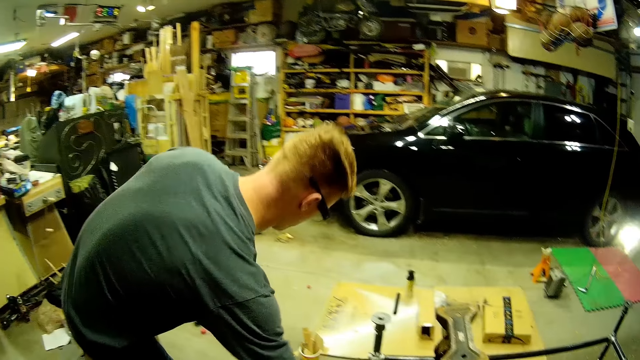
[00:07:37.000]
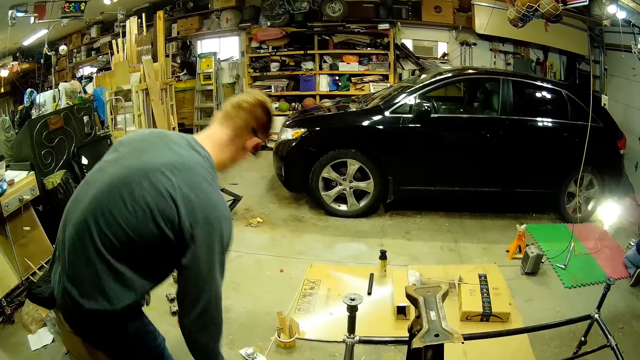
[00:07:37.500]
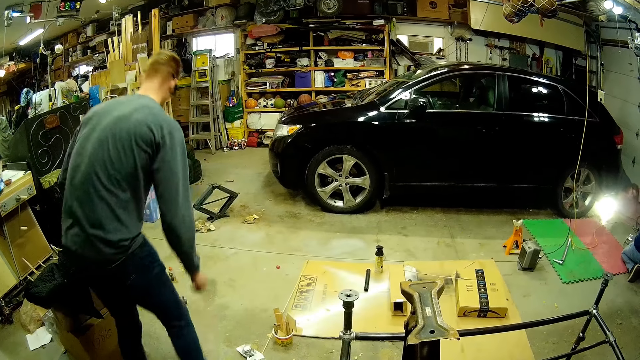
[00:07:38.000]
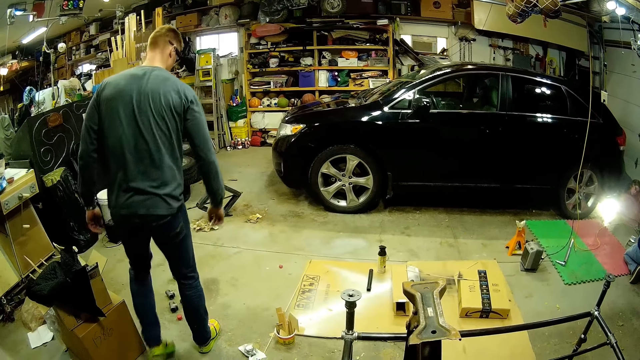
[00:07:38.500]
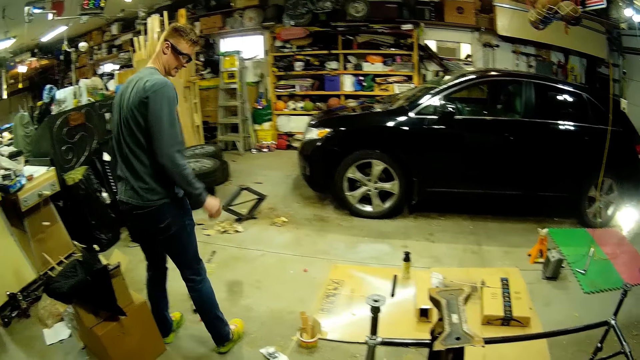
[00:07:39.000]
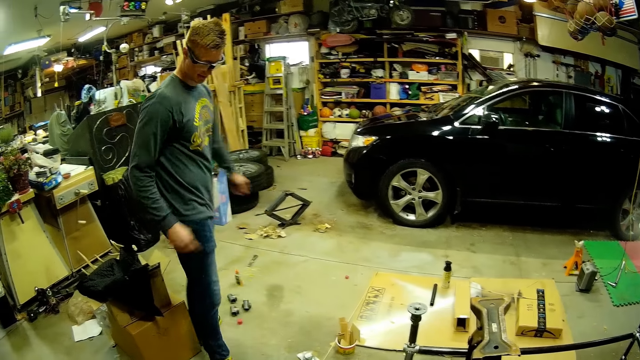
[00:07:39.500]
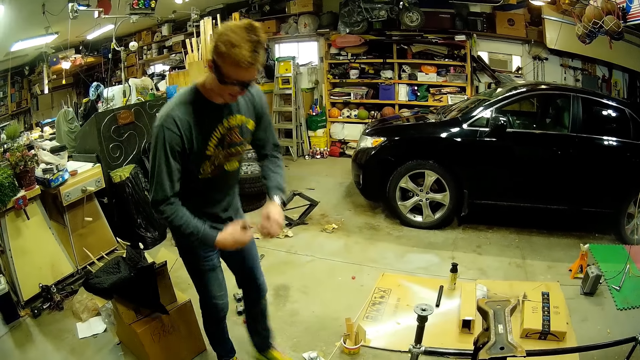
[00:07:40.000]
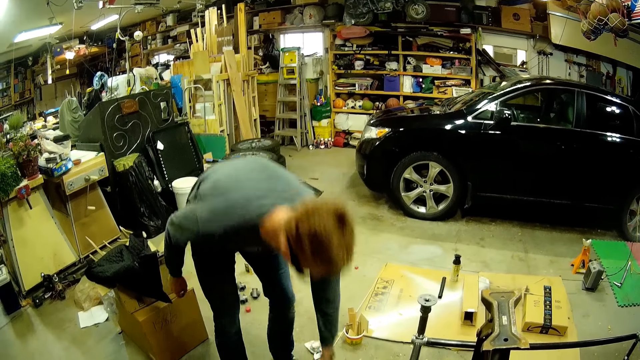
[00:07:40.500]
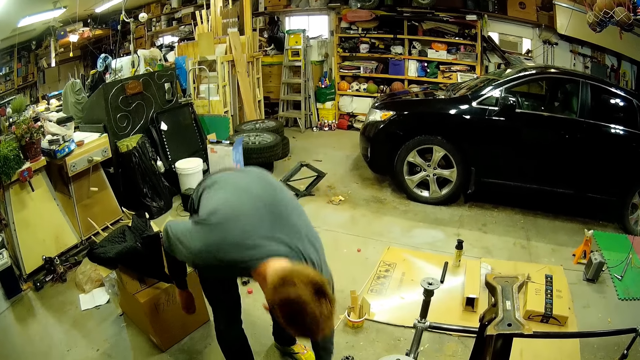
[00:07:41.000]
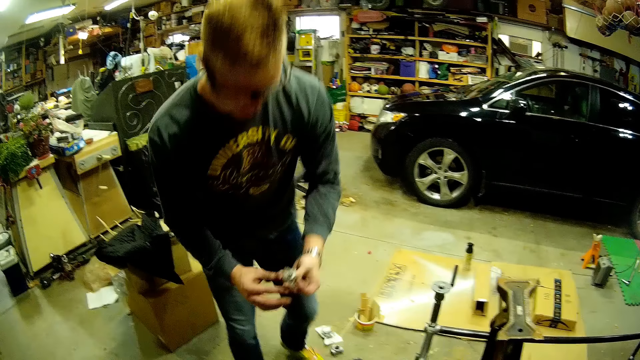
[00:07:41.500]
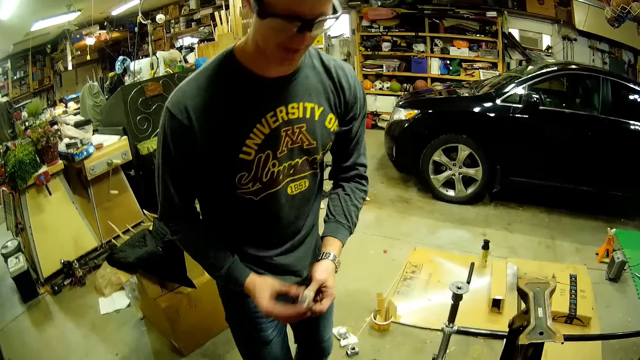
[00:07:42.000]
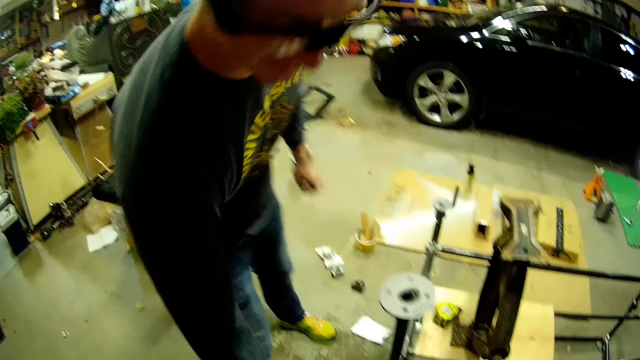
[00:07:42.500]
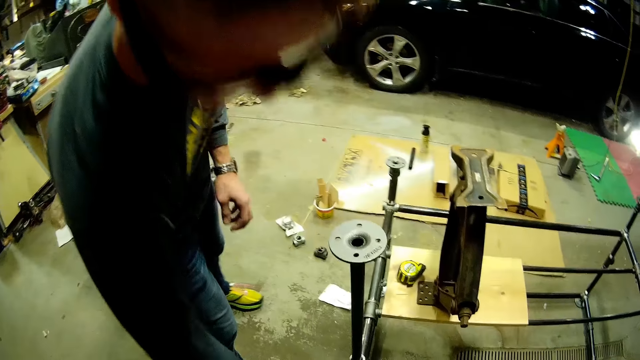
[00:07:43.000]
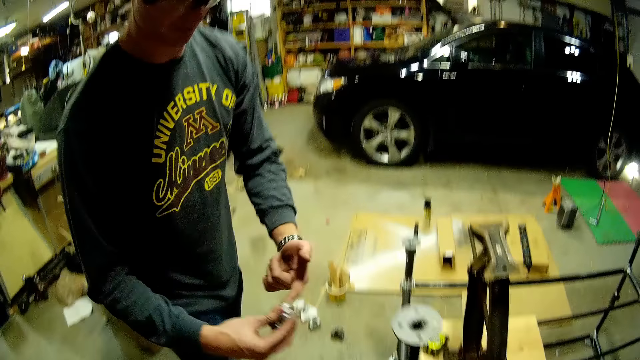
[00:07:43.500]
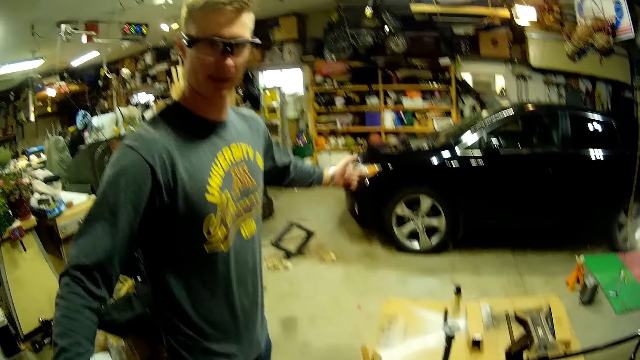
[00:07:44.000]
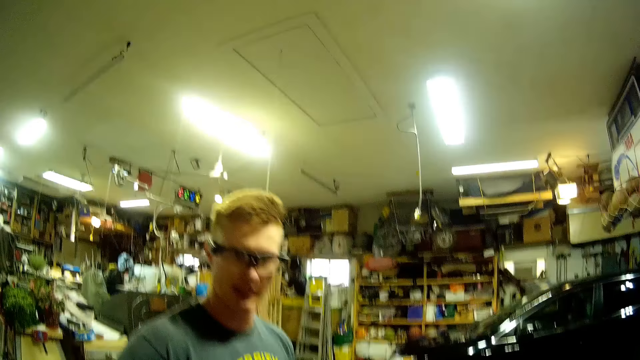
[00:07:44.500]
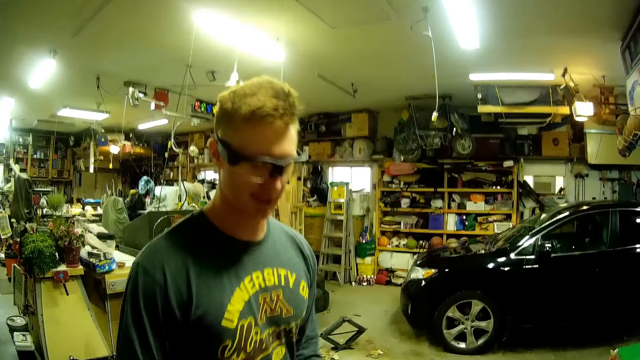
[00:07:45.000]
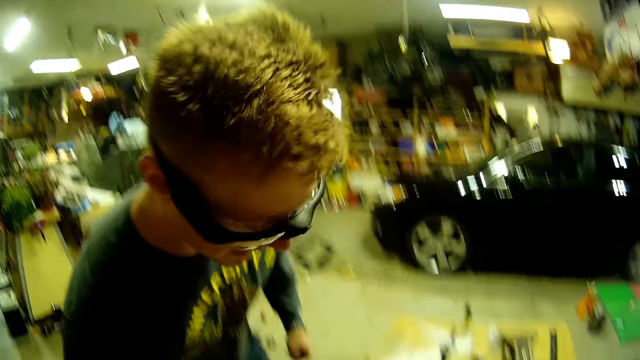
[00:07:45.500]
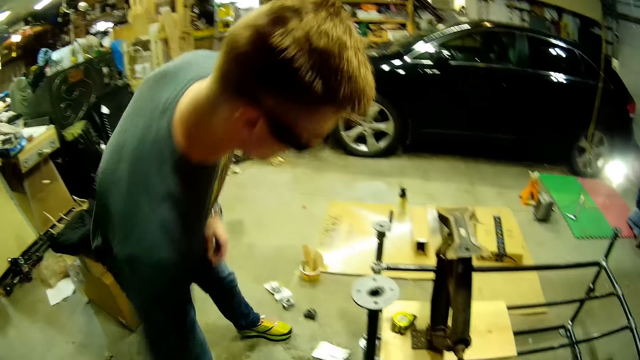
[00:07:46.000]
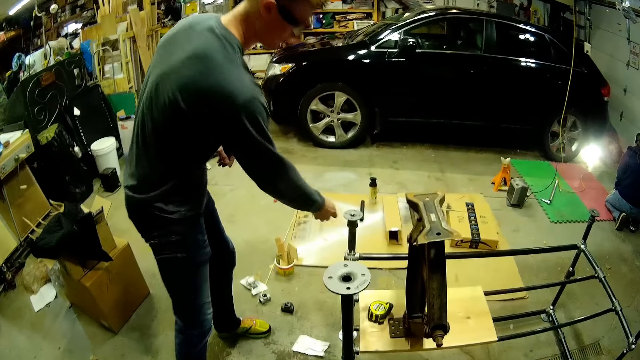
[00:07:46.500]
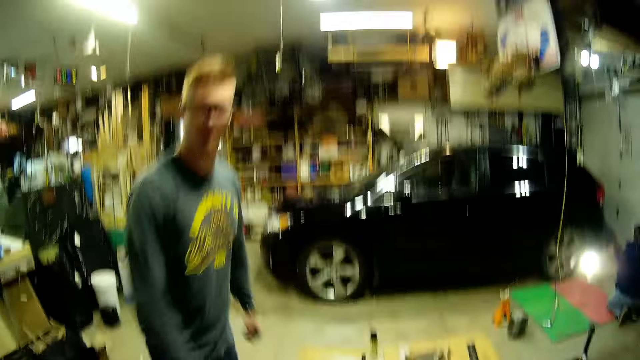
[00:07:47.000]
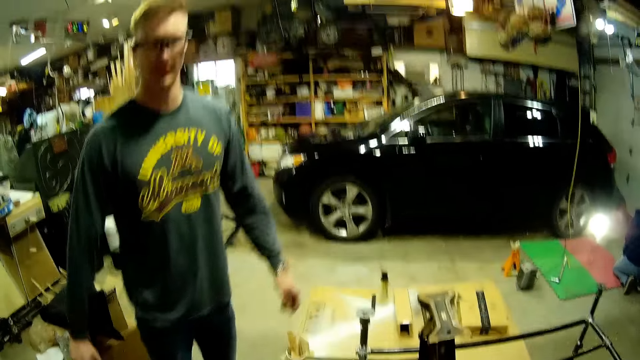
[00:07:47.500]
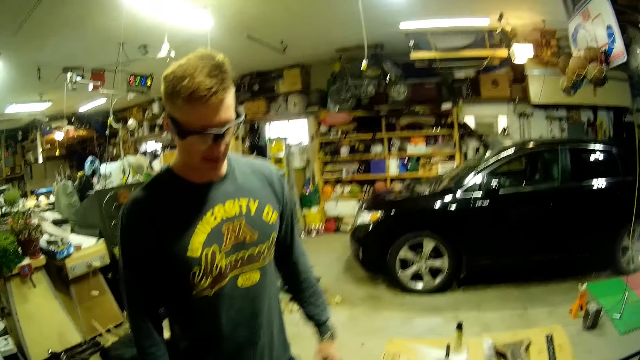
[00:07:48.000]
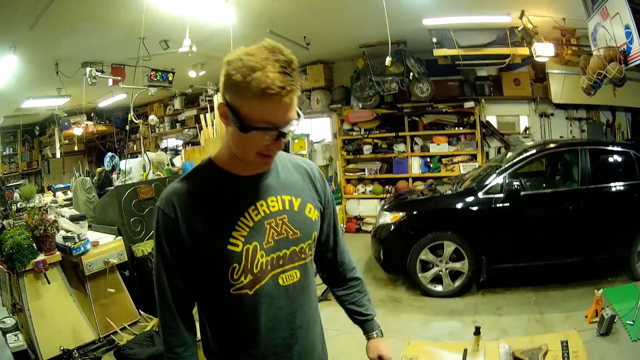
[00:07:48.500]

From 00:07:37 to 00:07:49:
The man drops the tape rule in his right hand on the small wood plank on the metal stand. The man picks up a bolt on the ground with his left hand. The man holds the bolt with both hands.

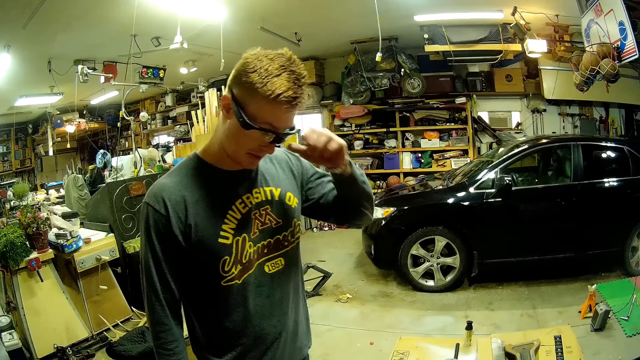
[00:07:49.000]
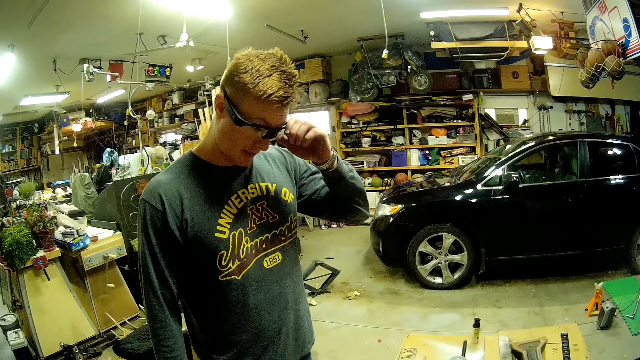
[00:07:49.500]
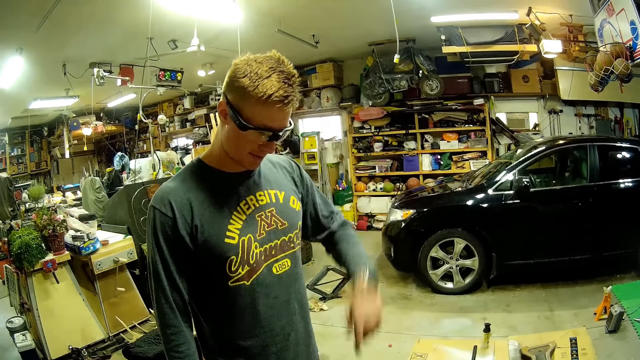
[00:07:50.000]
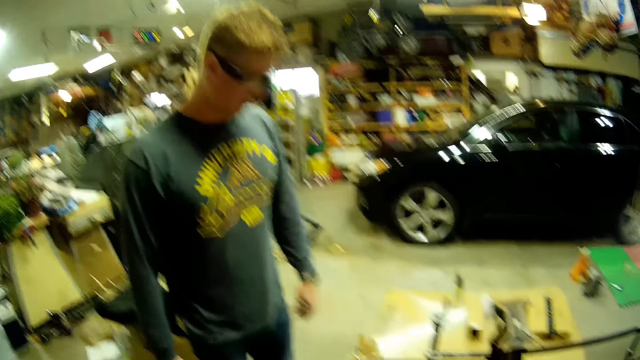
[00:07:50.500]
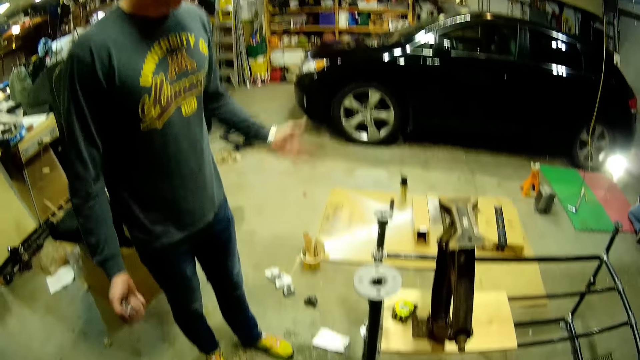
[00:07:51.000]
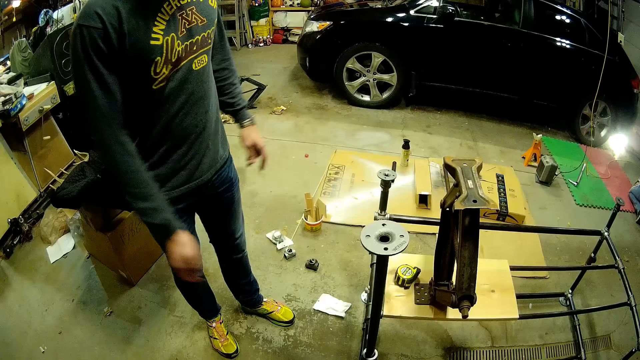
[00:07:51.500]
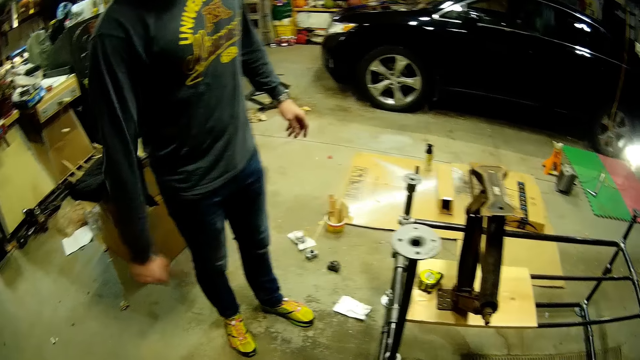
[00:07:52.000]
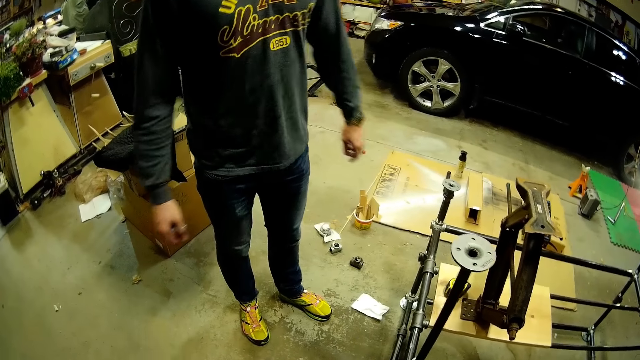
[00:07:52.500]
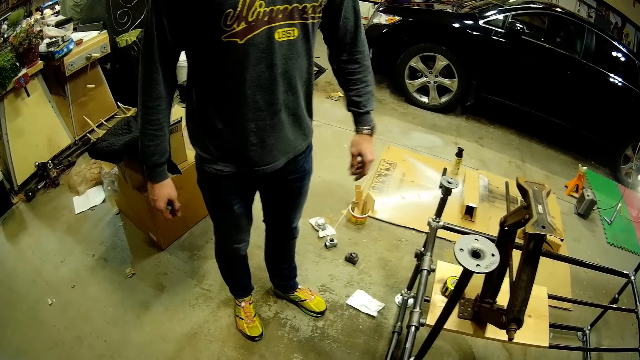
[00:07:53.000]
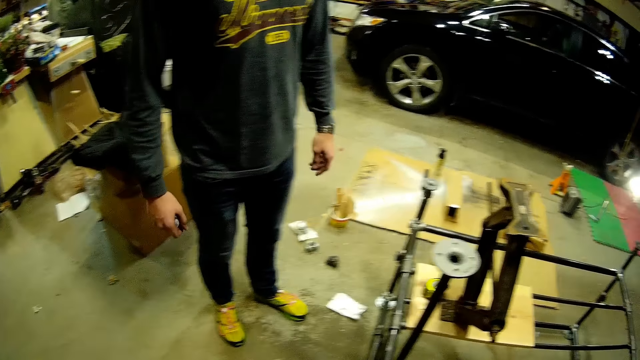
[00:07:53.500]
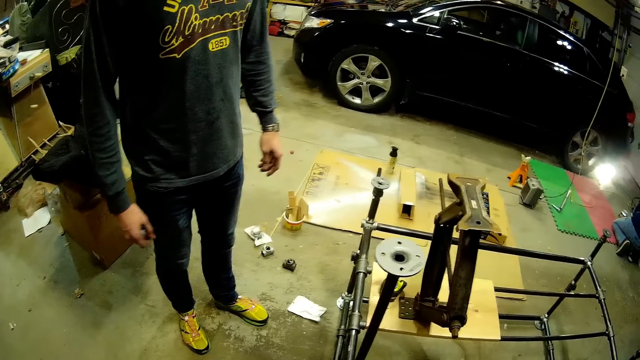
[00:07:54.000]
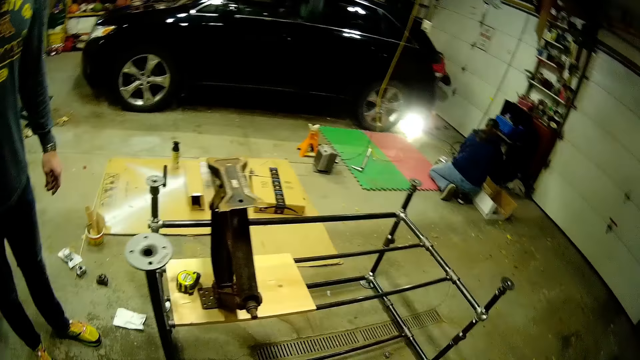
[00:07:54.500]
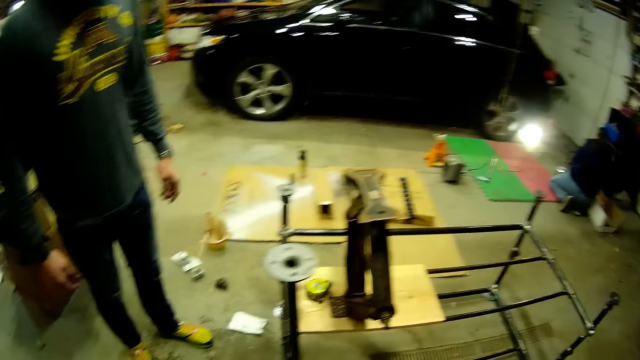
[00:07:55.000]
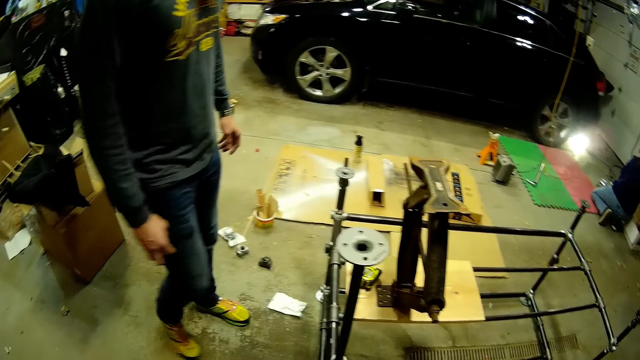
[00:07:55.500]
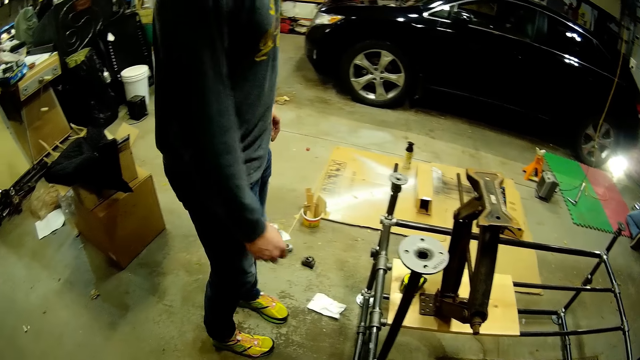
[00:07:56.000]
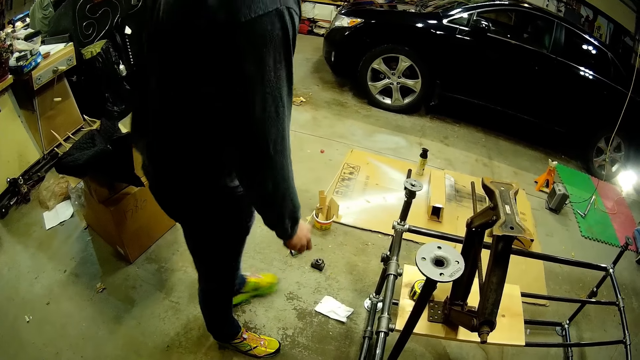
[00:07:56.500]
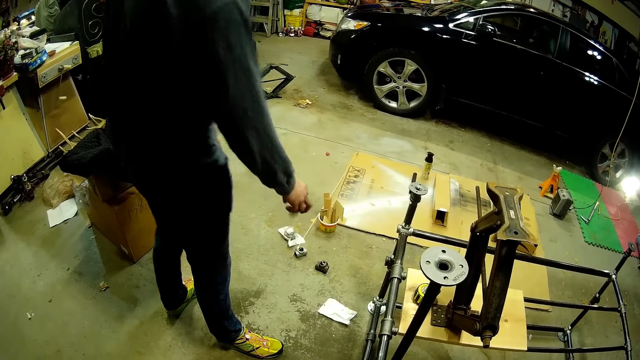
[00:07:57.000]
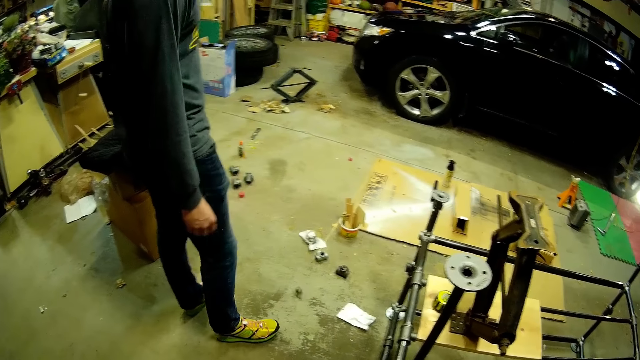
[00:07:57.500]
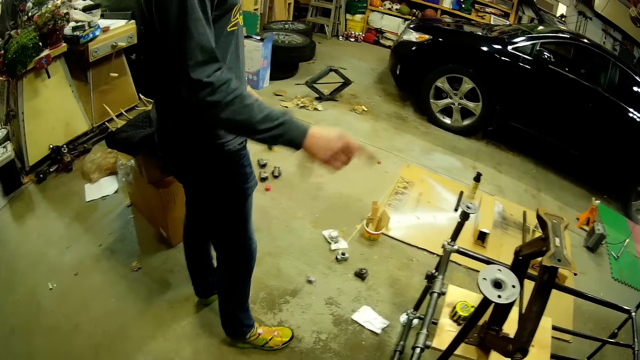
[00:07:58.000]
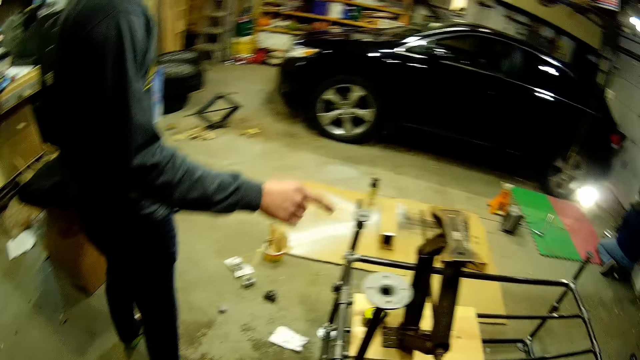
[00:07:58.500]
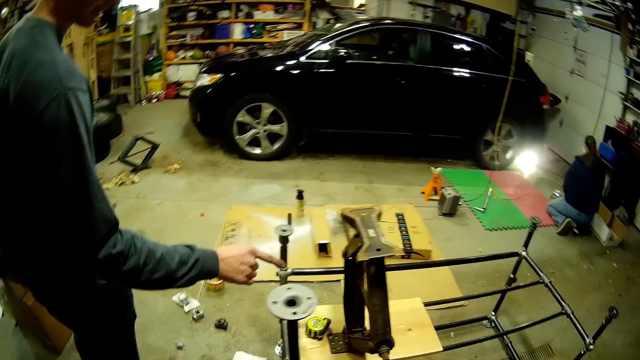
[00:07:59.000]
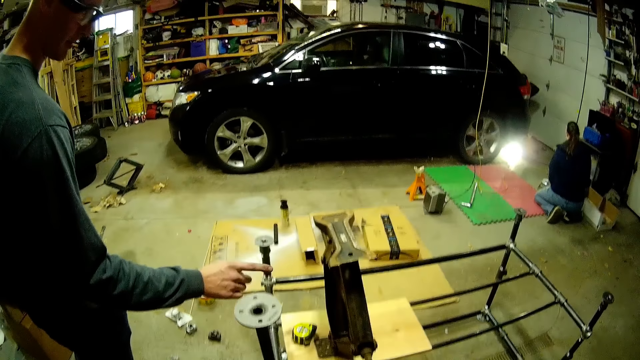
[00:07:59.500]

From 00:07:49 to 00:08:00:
The camera wearer responds to the man. A person kneels next to the box. The man moves around. The man drops the bolt in his right hand on the ground. The man speaks to the camera wearer.
